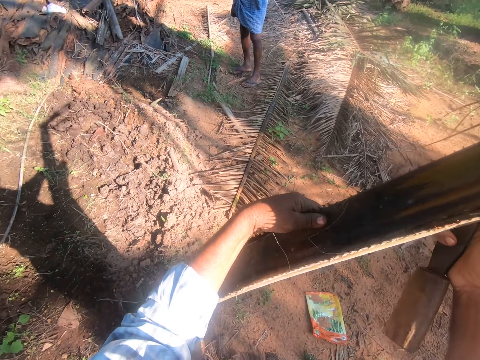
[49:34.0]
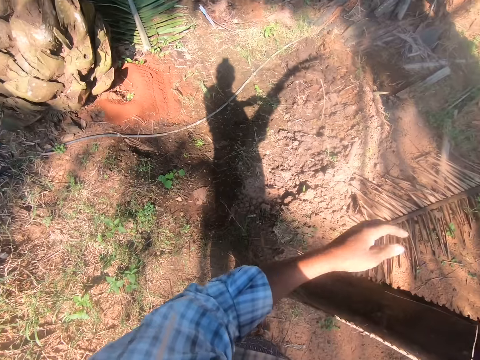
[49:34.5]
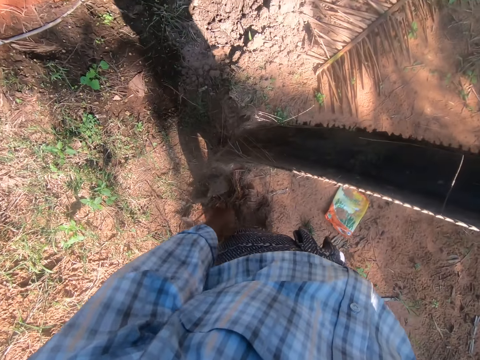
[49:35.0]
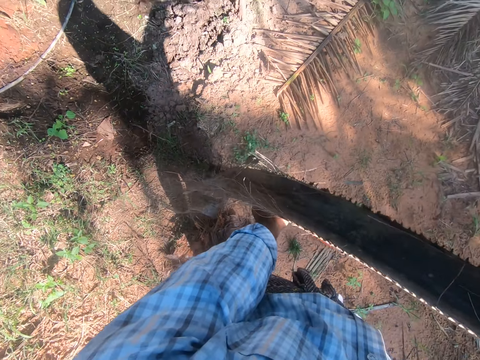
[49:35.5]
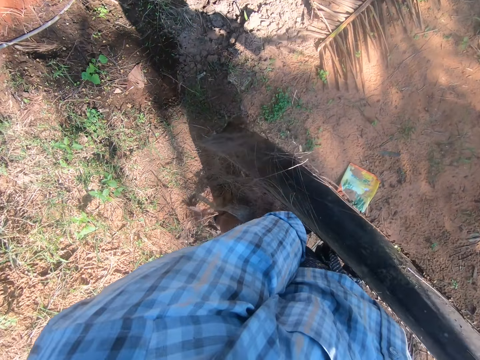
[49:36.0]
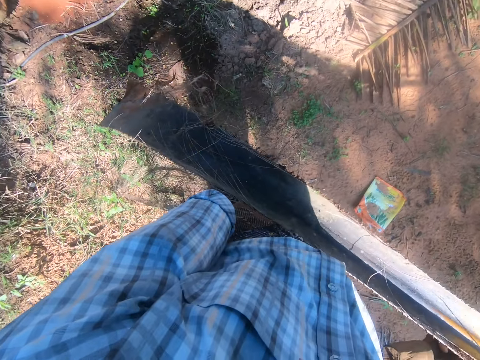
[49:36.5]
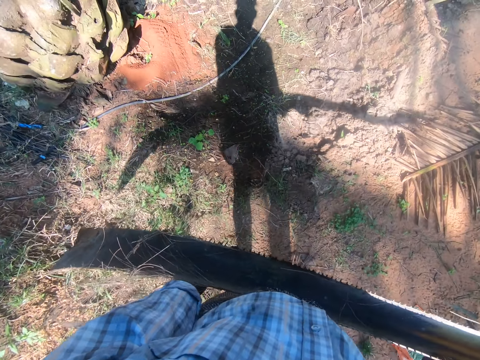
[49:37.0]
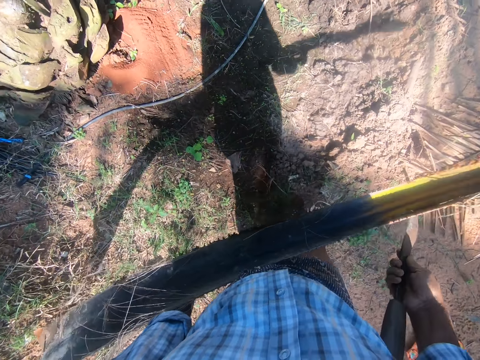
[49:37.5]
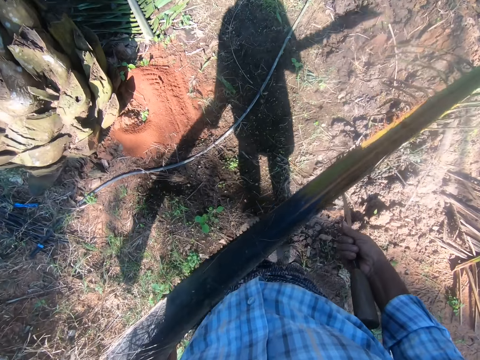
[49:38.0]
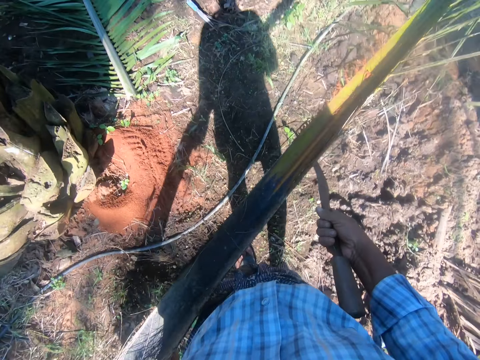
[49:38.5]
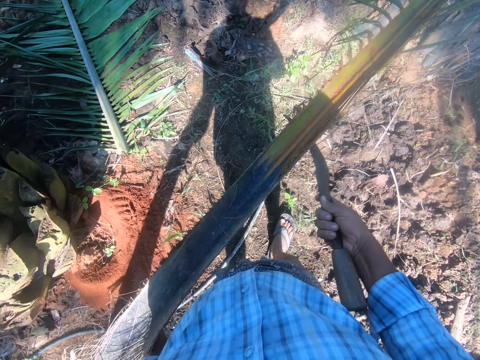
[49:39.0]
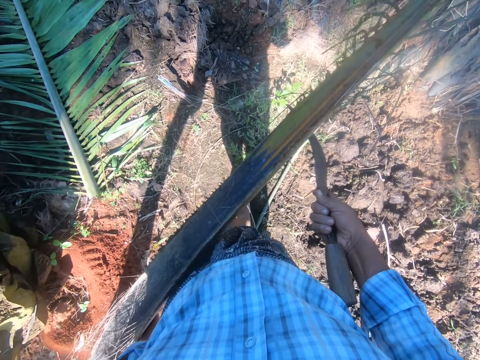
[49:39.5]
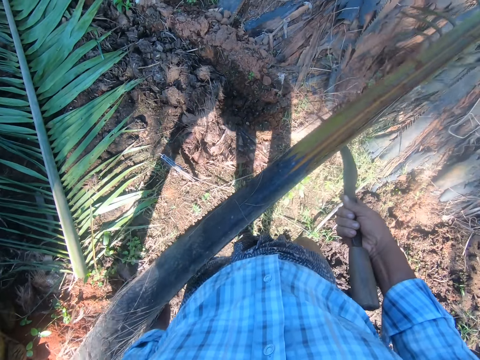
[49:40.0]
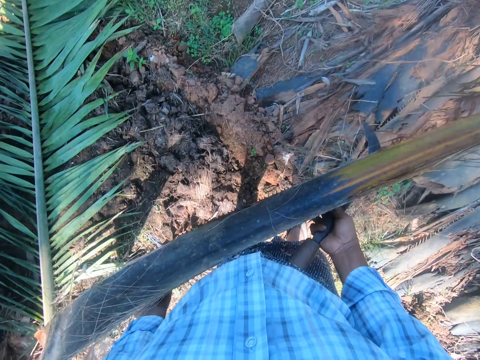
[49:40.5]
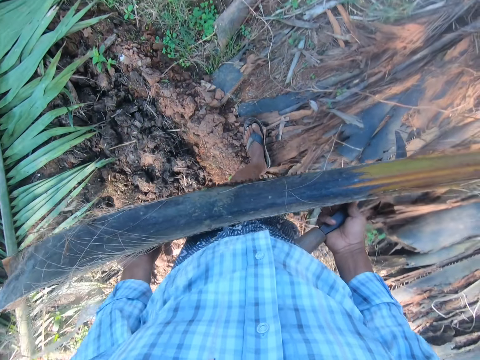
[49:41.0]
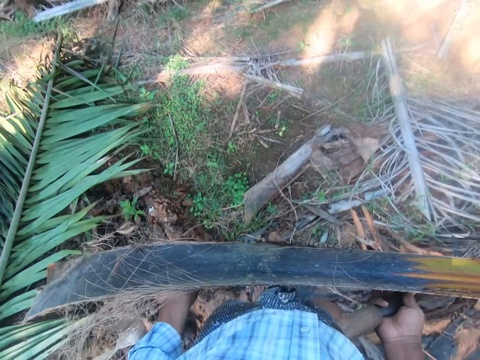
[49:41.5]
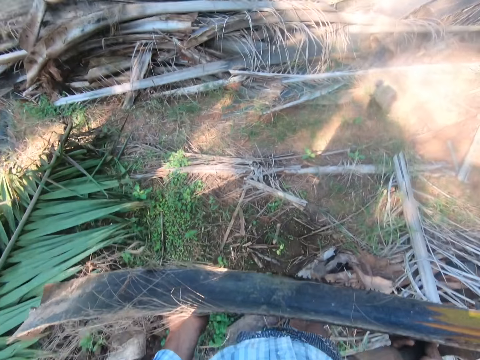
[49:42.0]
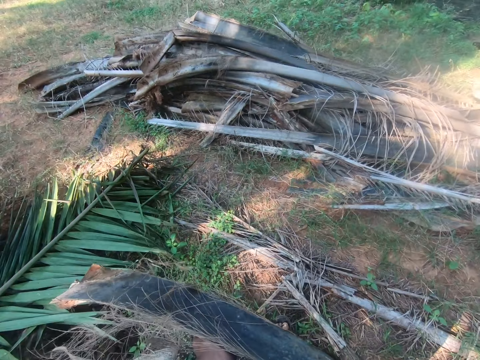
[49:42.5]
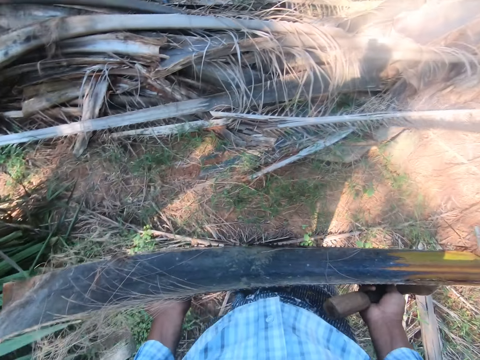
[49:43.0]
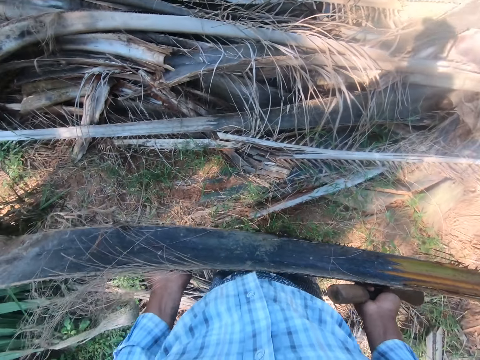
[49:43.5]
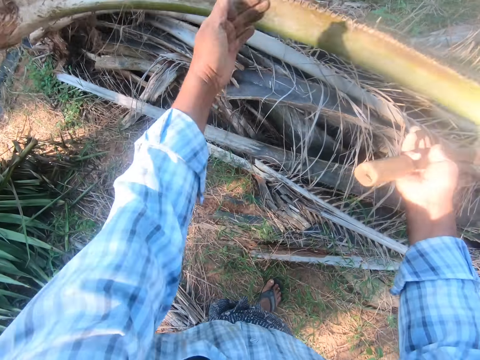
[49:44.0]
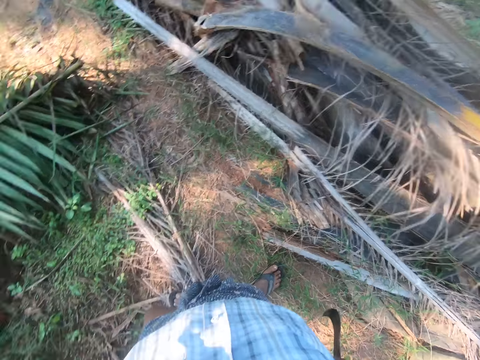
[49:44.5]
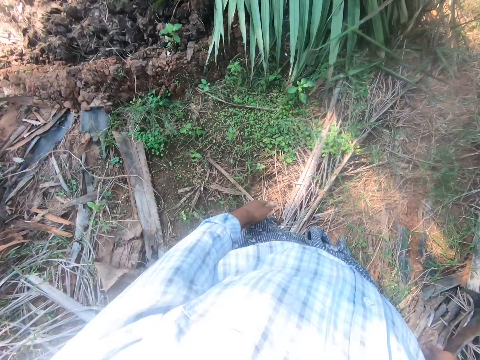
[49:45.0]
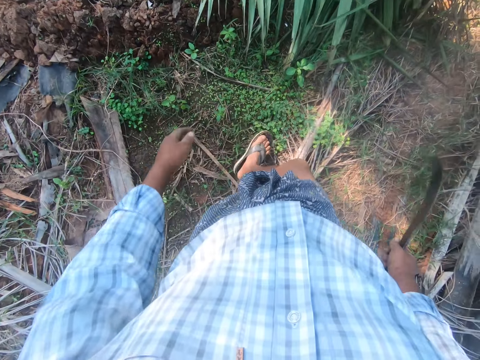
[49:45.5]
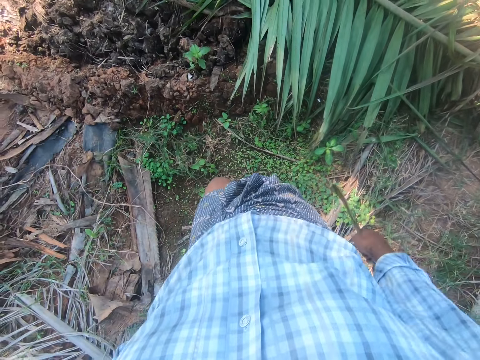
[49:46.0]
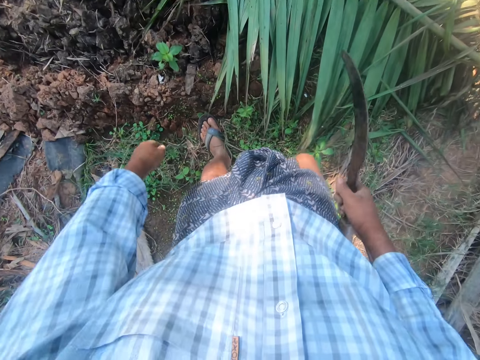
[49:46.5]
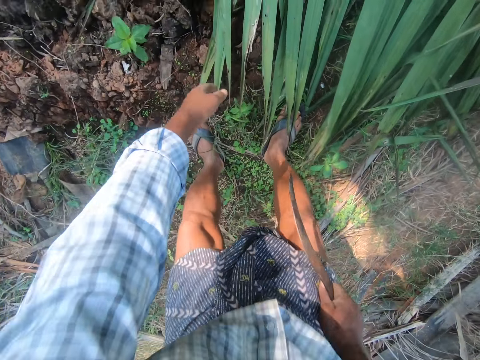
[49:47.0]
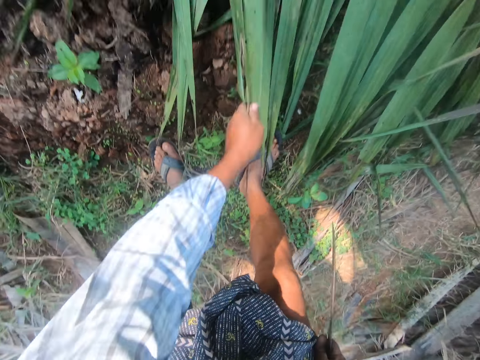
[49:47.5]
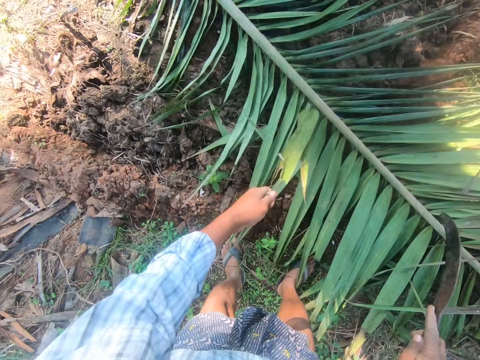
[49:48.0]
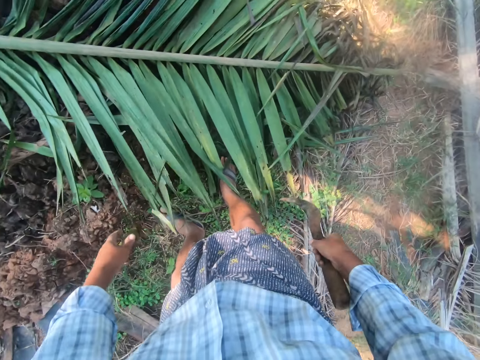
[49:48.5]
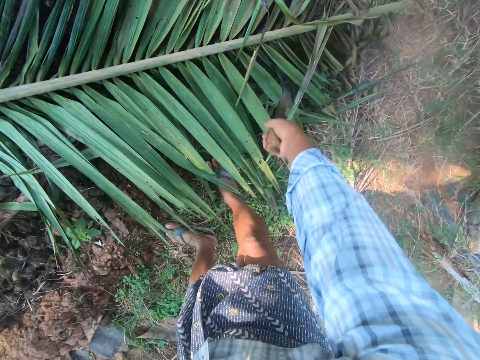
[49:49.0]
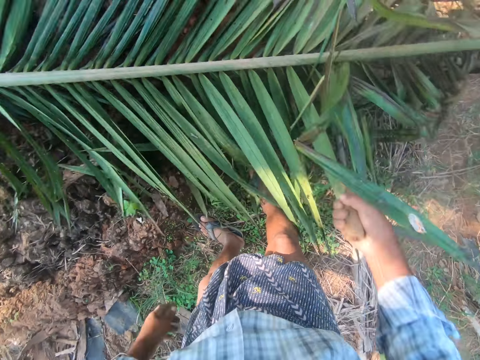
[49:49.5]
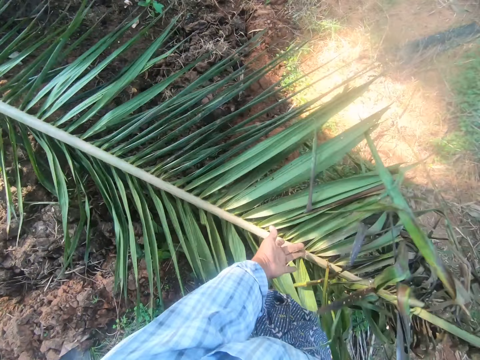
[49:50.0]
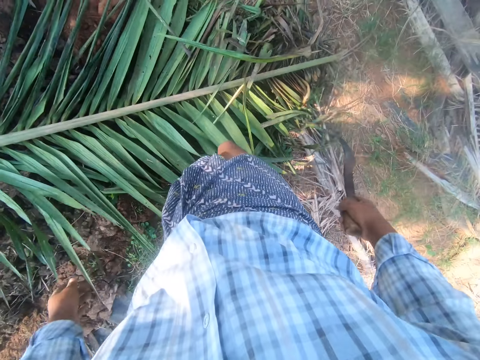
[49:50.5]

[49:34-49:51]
The camera wearer picks a rachis from the ground. He walks around. A man converses with the camera wearer. The camera wearer converses with the man. He drops the rachis on a heap of rachises. He uses gestures, walks around and bends downwards. He holds a palm frond on the ground with his left hand. He lifts the palm frond on the ground with a sickle in his right hand.

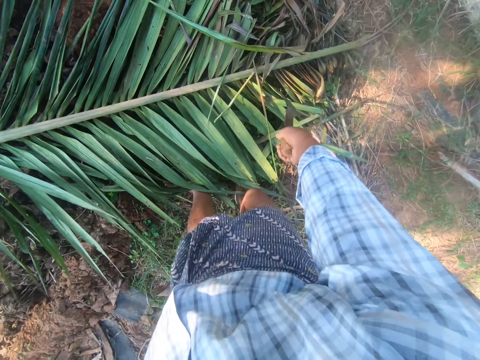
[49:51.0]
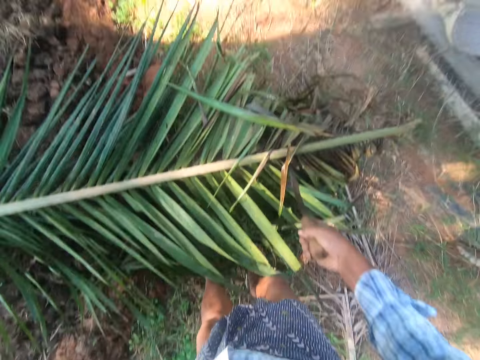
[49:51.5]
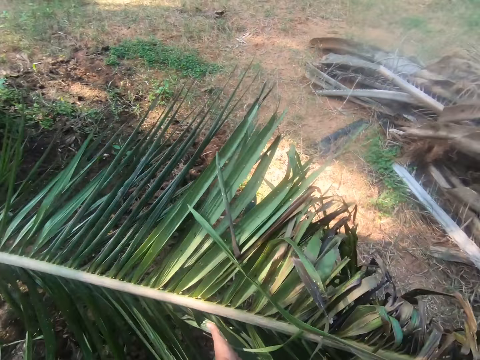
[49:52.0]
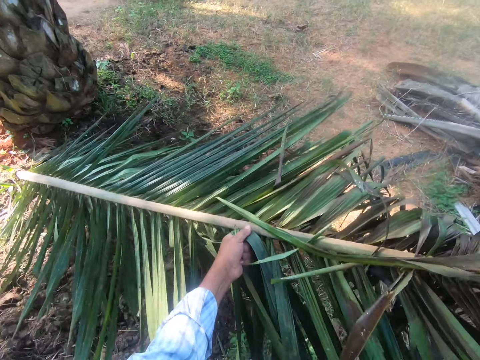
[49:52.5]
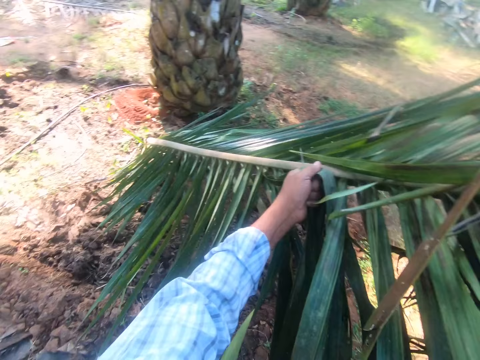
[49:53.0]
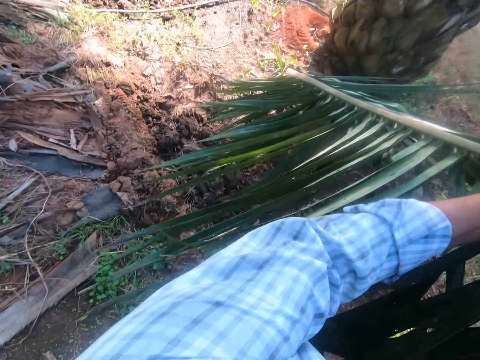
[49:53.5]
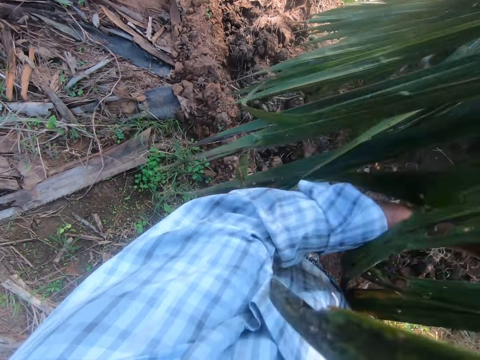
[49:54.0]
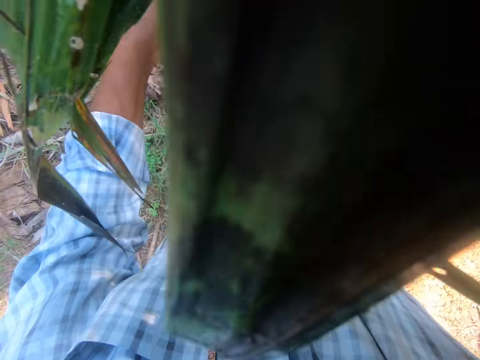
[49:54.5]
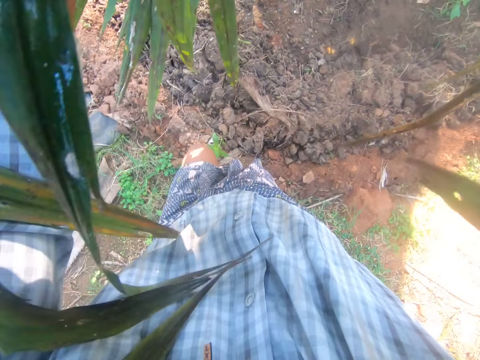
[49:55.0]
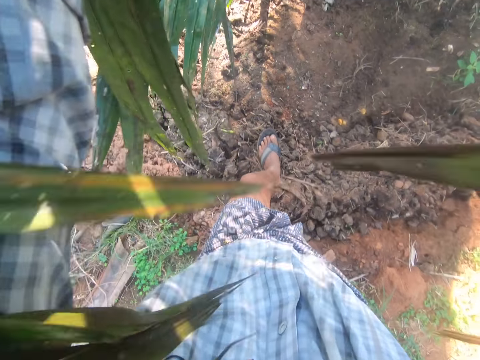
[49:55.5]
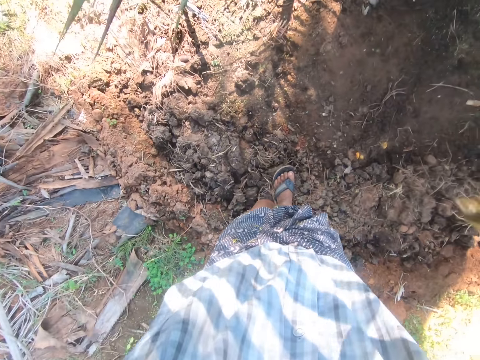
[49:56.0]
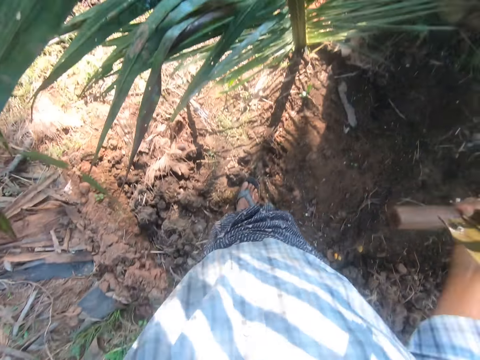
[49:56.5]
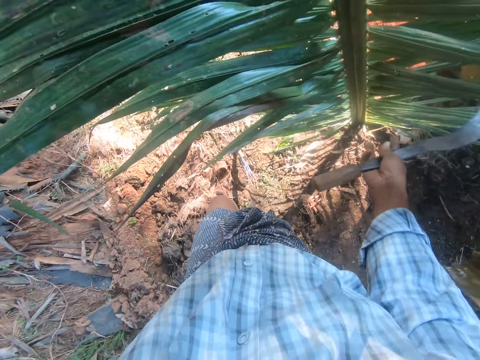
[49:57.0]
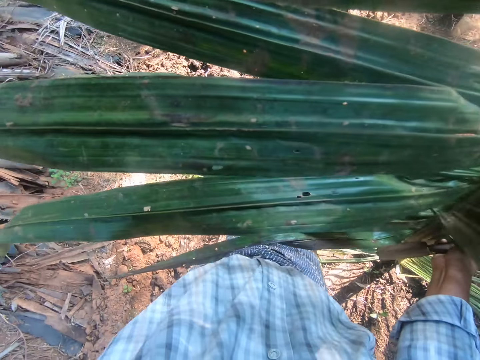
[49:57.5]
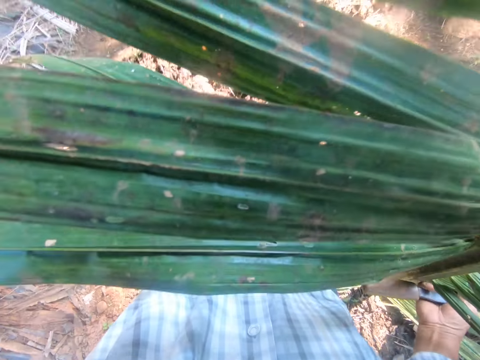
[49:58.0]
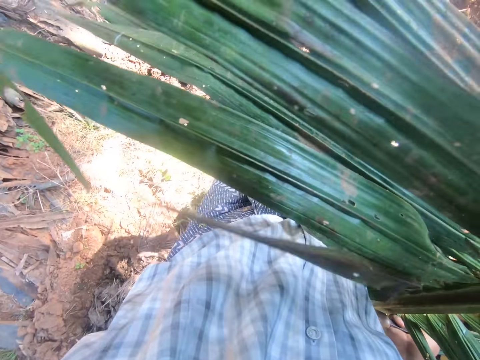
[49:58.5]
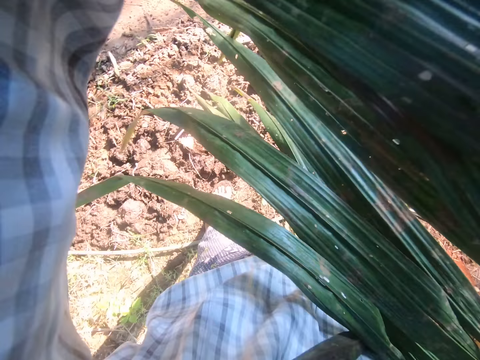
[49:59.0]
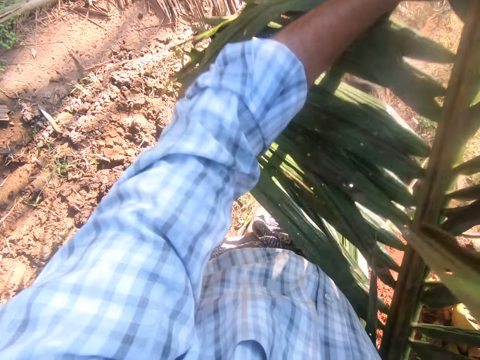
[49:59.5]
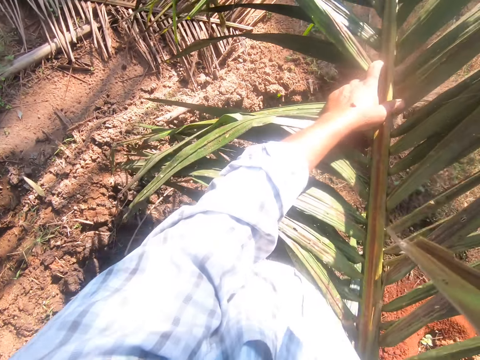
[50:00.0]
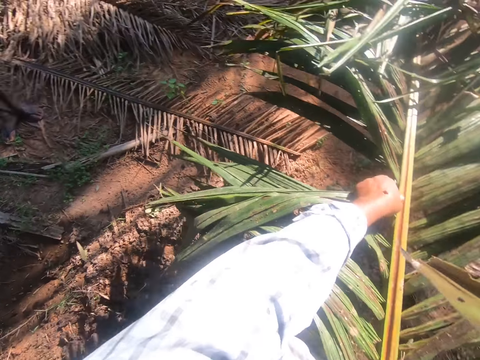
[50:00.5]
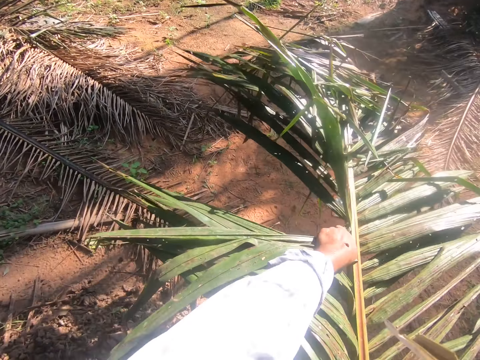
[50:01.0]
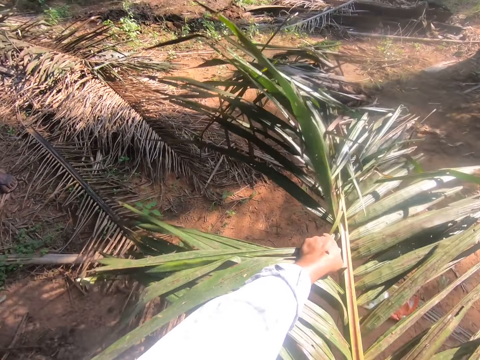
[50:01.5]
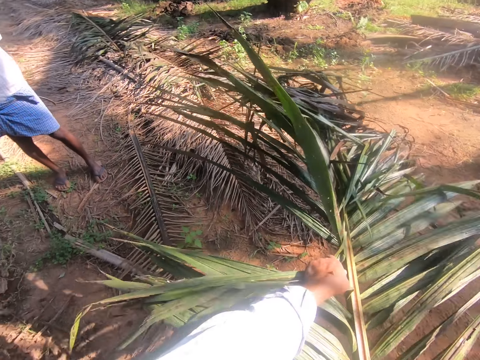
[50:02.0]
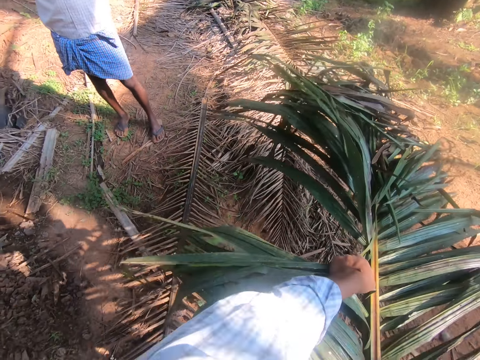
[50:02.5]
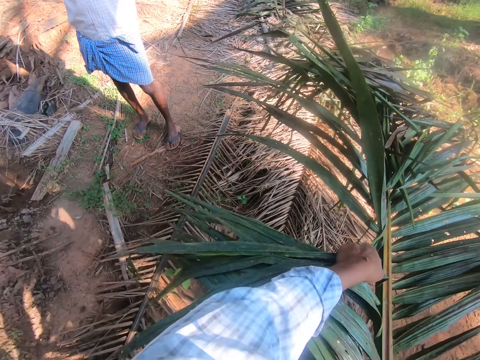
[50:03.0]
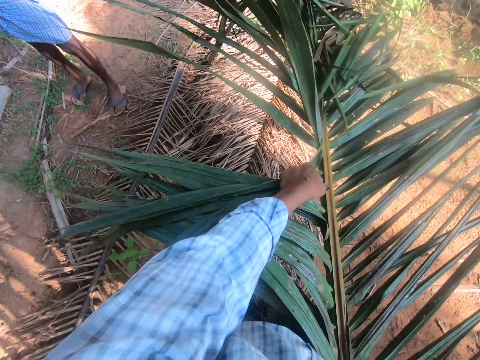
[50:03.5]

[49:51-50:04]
The camera wearer lifts a palm frond or coconut tree branch upwards with a sickle in his right hand. He carries the palm frond. He walks around. He turns the coconut tree branch towards the ground. A man stands close to the coconut tree branches. He stands close to the coconut tree branches again. The camera wearer walks around.
